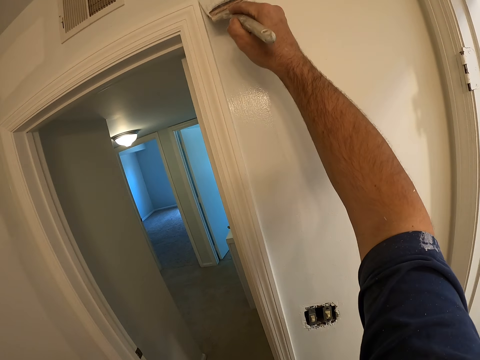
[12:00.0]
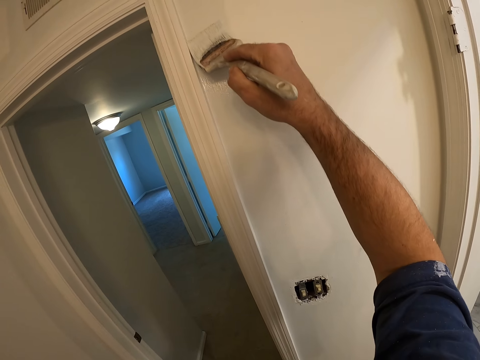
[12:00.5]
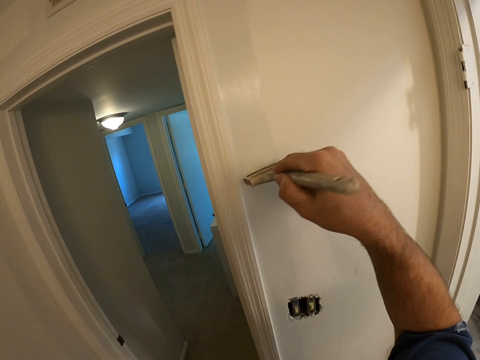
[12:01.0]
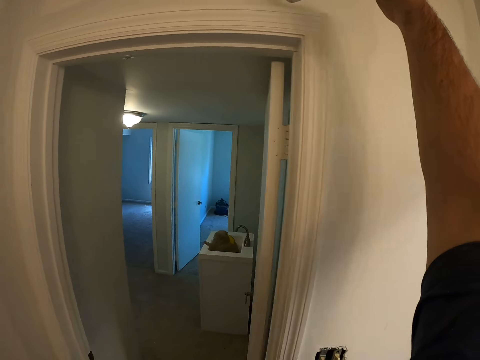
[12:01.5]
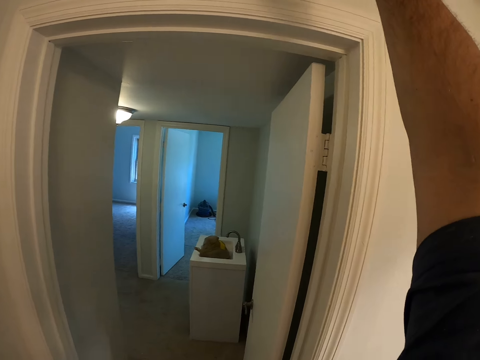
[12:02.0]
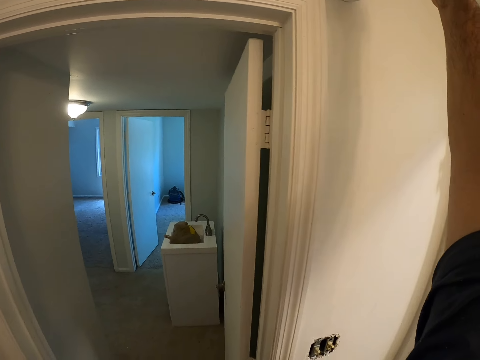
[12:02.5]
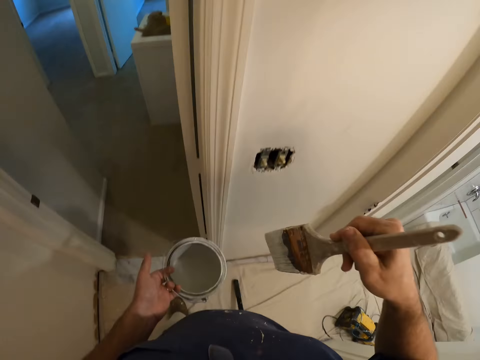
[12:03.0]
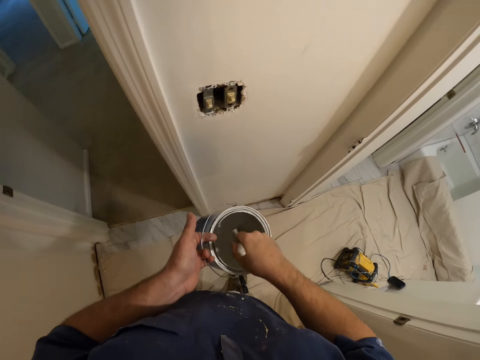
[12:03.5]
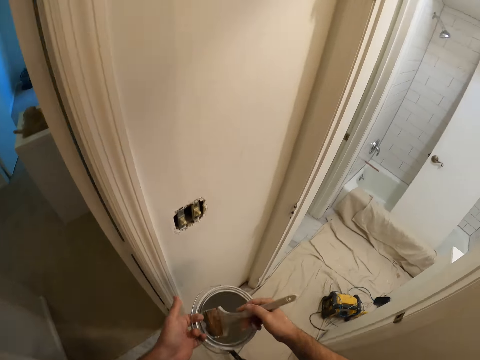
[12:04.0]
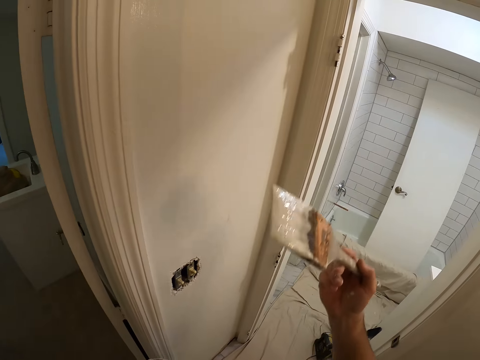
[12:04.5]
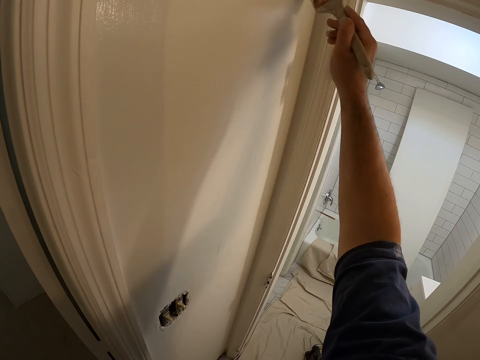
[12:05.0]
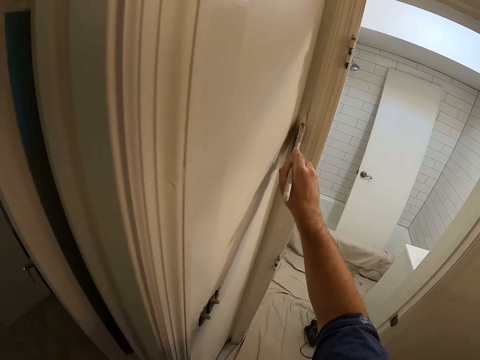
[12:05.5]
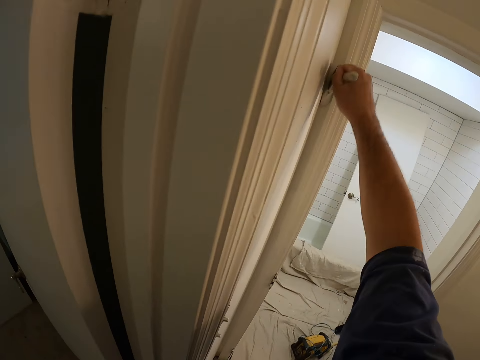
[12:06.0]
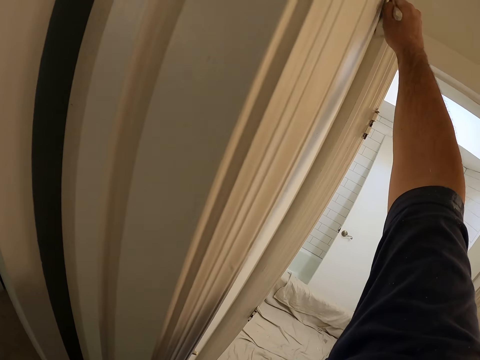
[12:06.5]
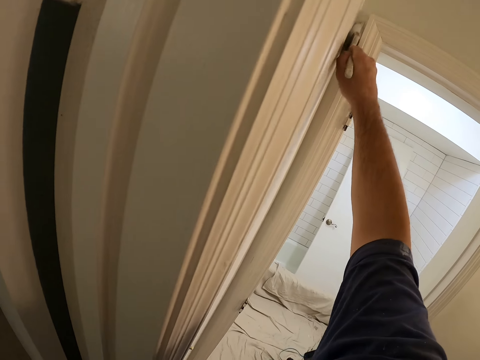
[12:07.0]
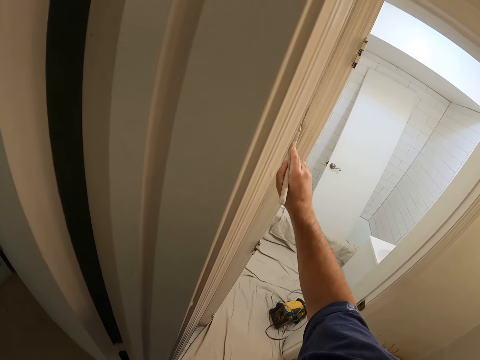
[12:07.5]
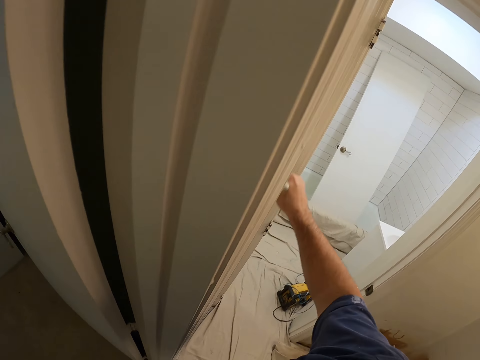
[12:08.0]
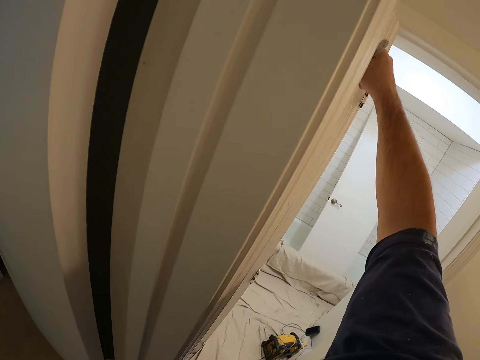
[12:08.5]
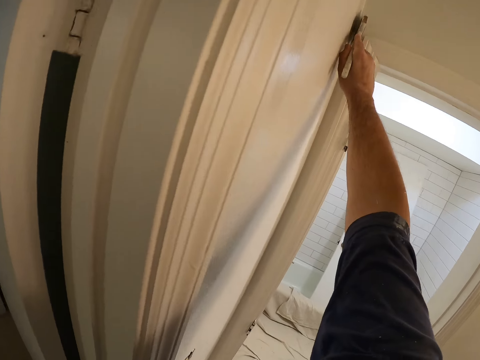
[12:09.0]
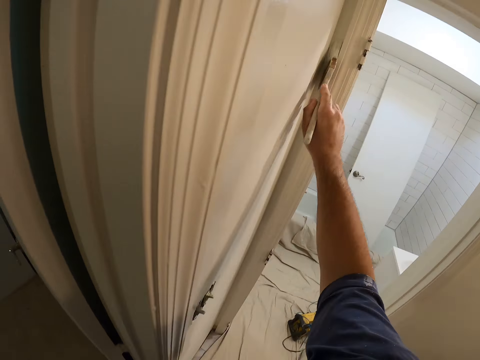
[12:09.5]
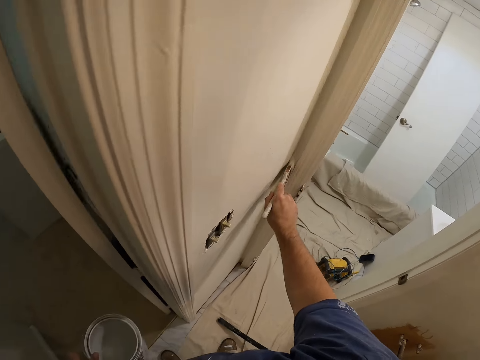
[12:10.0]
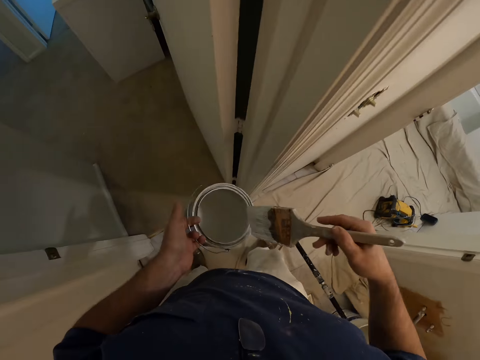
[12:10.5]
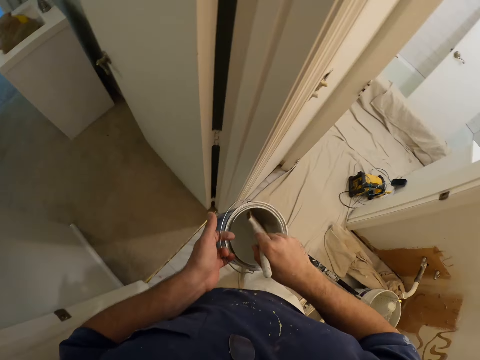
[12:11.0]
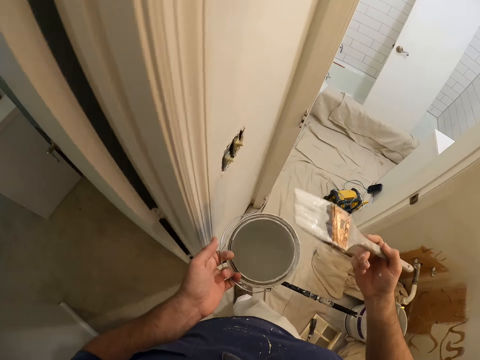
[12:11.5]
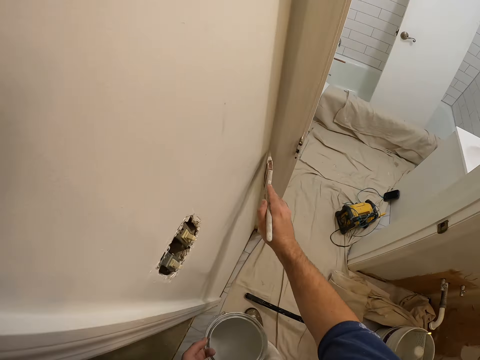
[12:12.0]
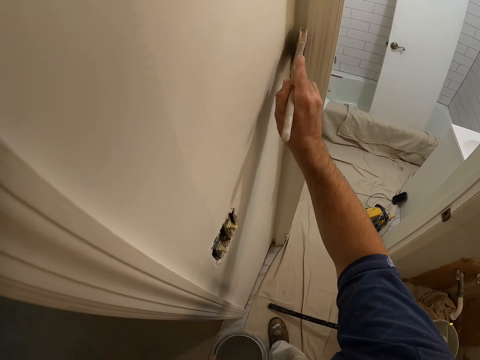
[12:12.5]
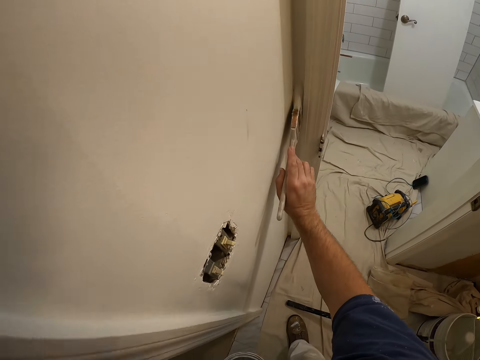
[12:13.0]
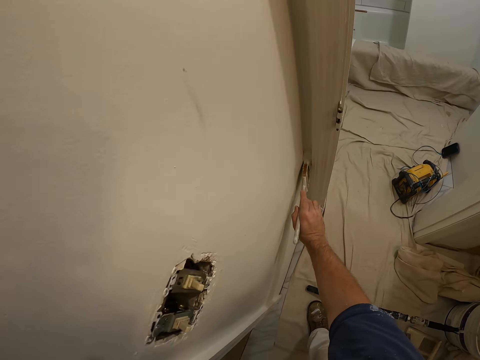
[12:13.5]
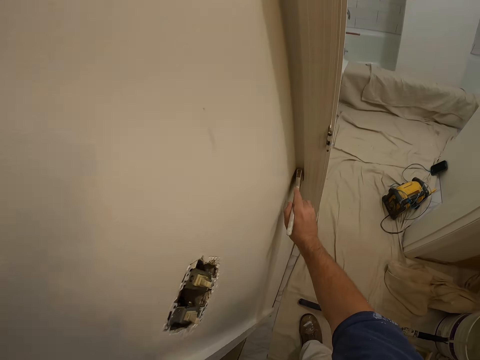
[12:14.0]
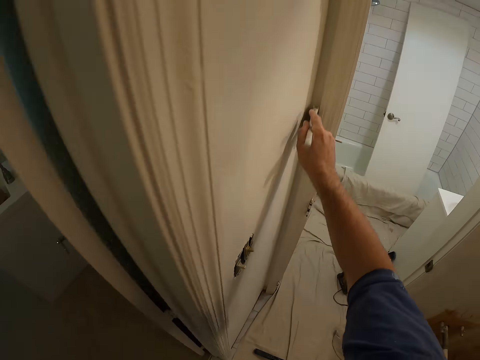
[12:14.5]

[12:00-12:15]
The camera wearer dips the paint brush inside the container. They paint the wall with the paint brush. They dip the paint brush inside the container again. They paint the wall with the paint brush again.

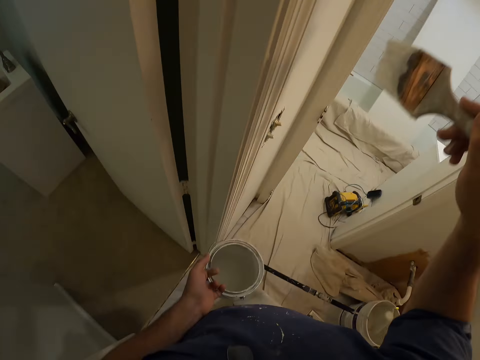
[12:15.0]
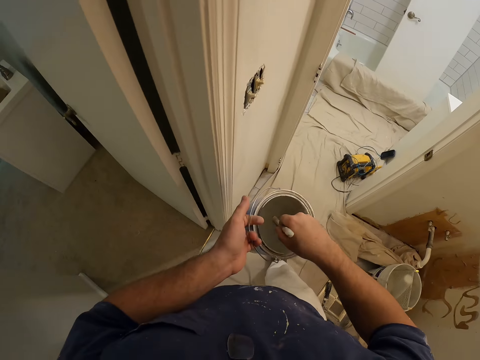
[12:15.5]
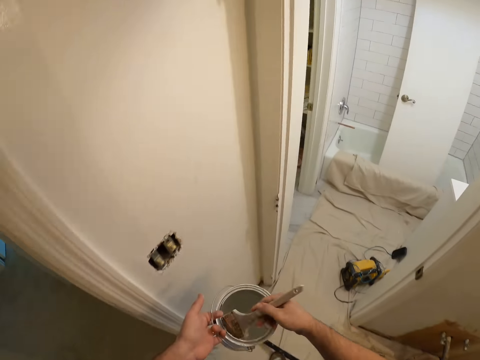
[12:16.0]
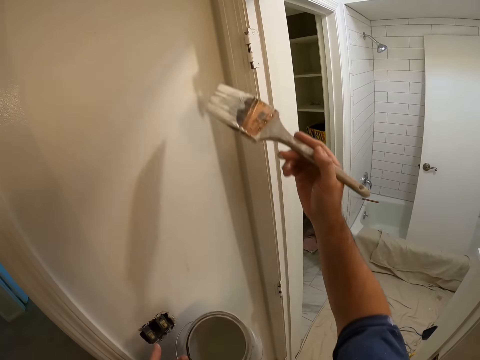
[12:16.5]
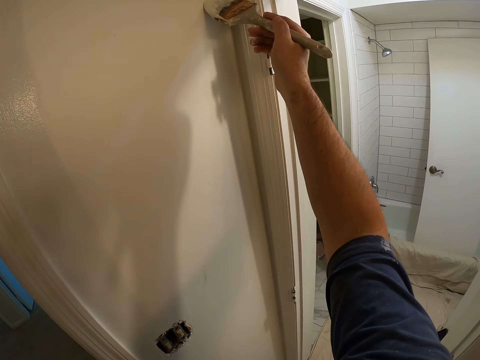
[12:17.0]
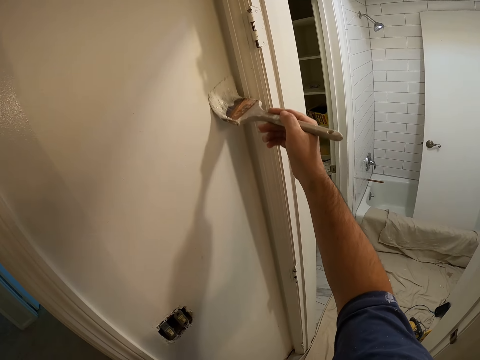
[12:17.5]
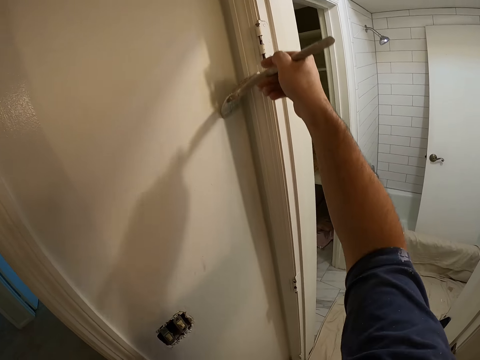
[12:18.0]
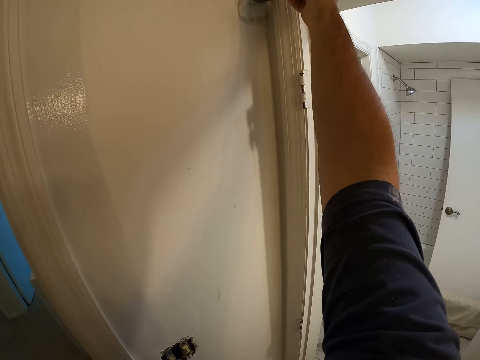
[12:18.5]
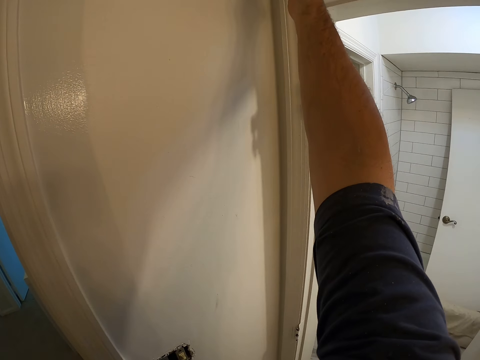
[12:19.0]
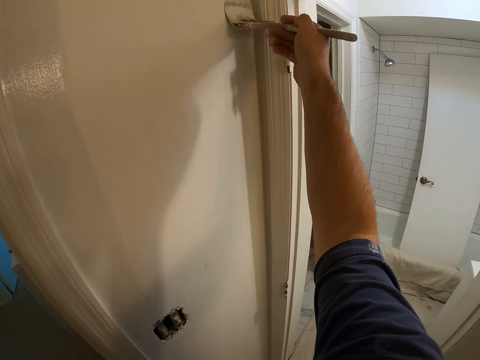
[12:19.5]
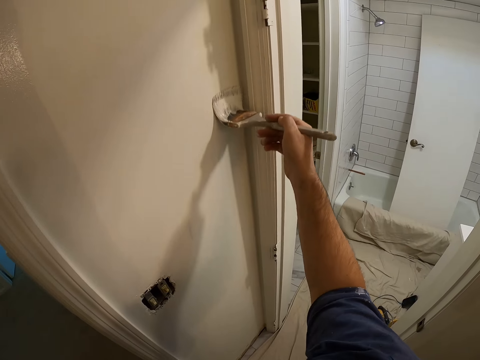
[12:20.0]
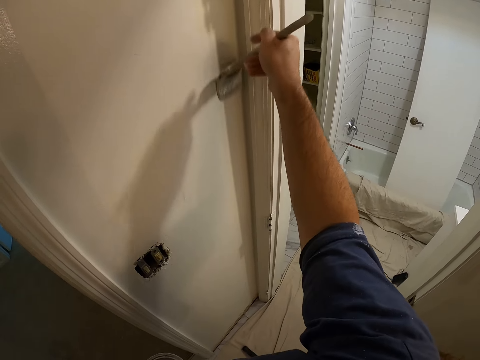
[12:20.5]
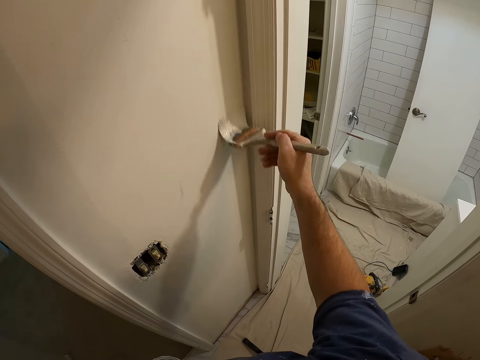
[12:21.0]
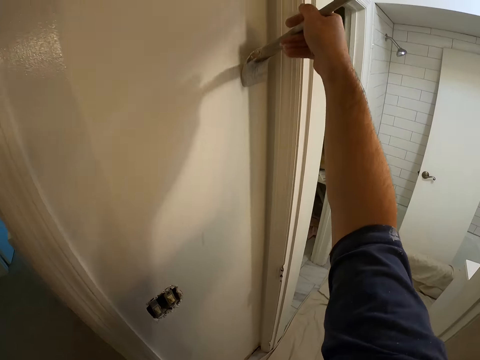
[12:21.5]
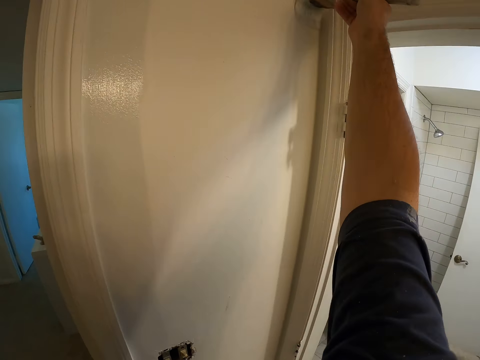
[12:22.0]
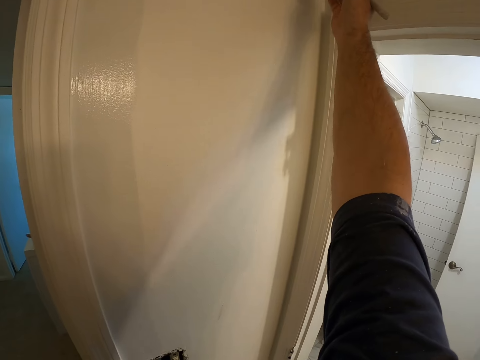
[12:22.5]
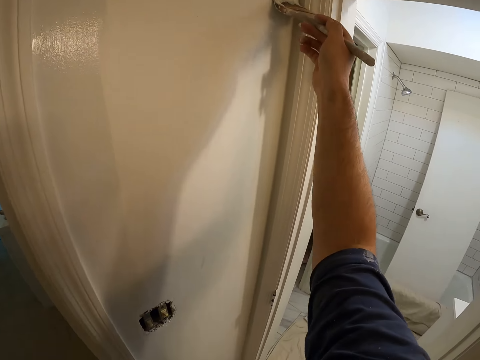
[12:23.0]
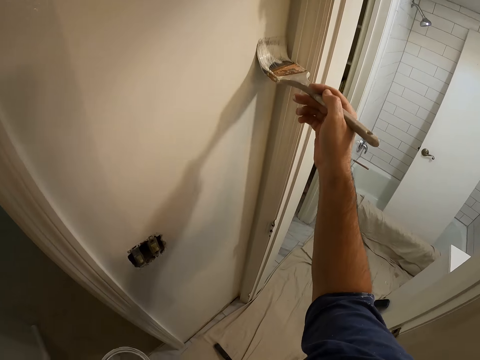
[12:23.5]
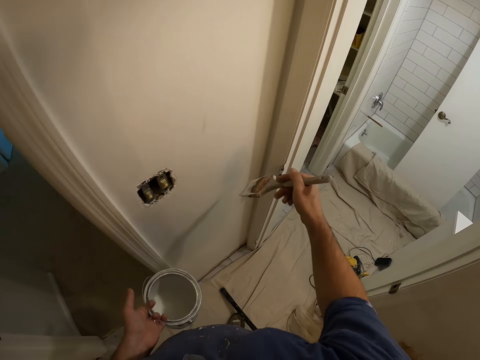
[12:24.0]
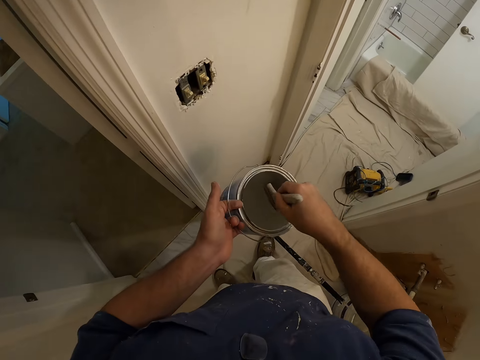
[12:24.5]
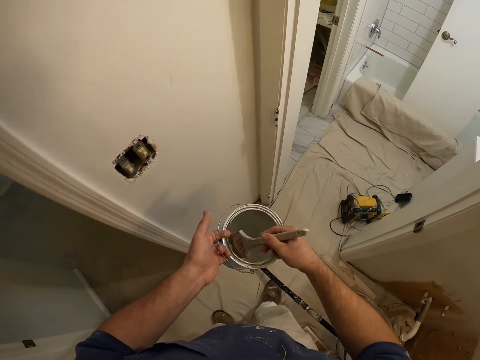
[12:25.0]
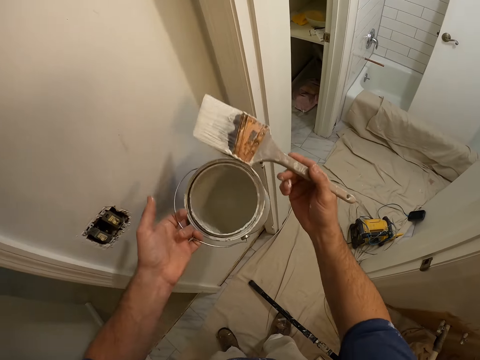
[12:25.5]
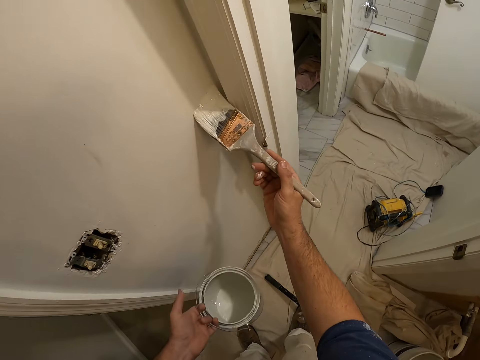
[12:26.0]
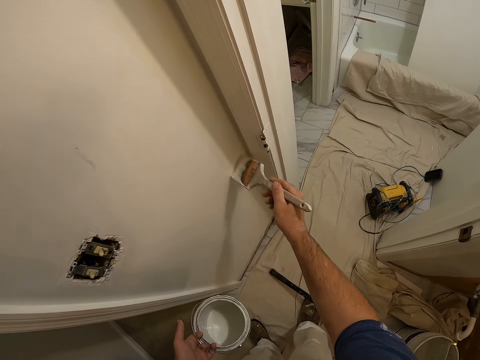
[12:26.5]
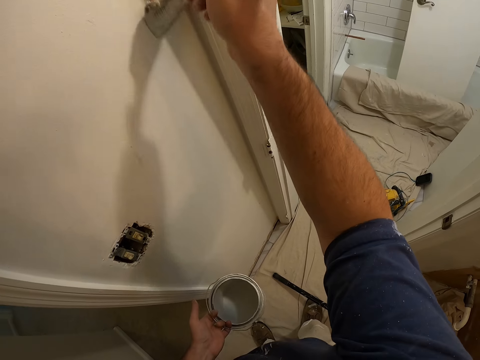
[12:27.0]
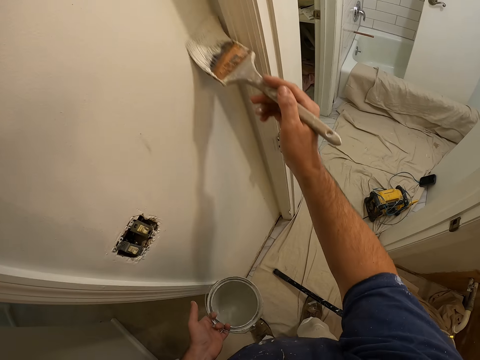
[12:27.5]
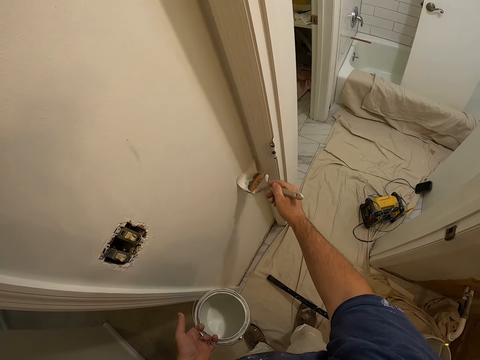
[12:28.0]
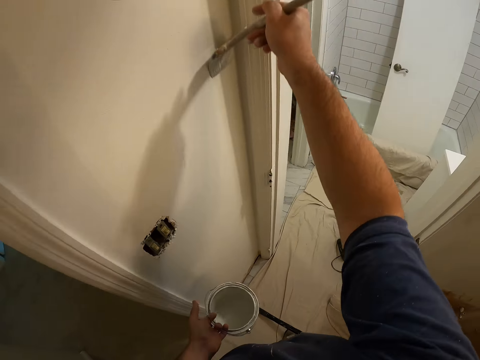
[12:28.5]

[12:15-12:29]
The camera wearer dips the paint brush inside the container. They paint the wall with the paint brush. They dip the paint brush inside the container again. They paint the wall with the paint brush again.
